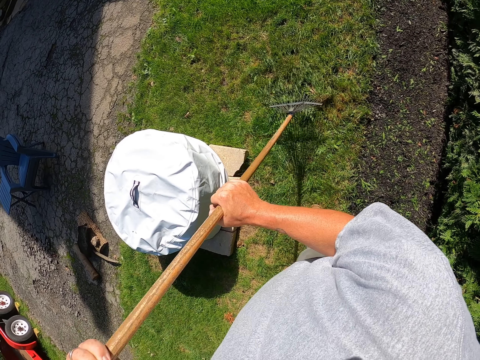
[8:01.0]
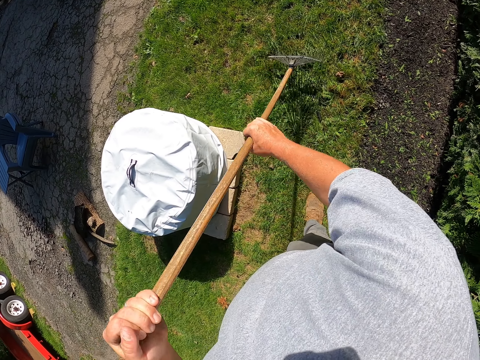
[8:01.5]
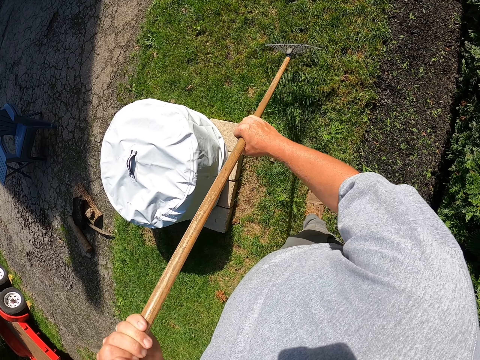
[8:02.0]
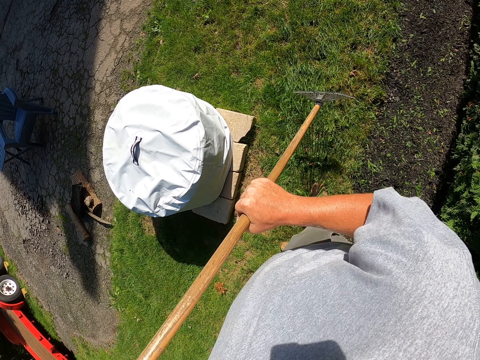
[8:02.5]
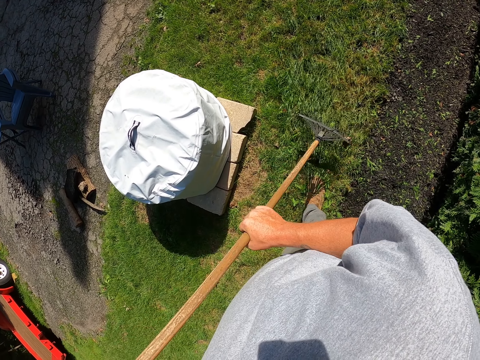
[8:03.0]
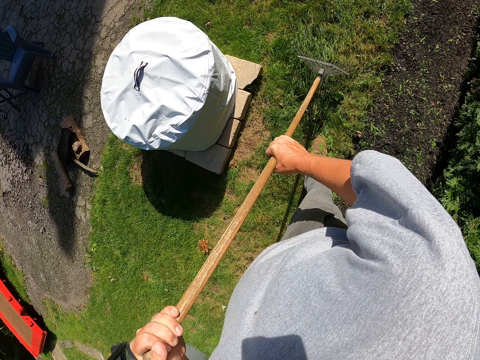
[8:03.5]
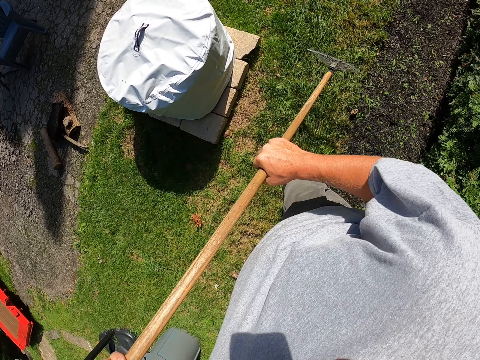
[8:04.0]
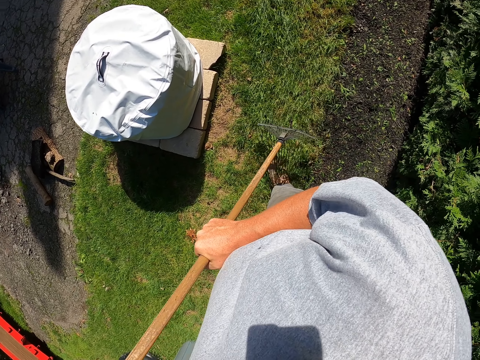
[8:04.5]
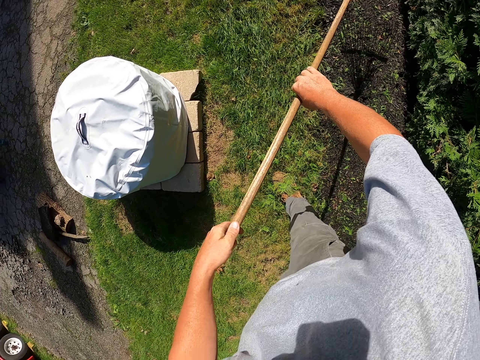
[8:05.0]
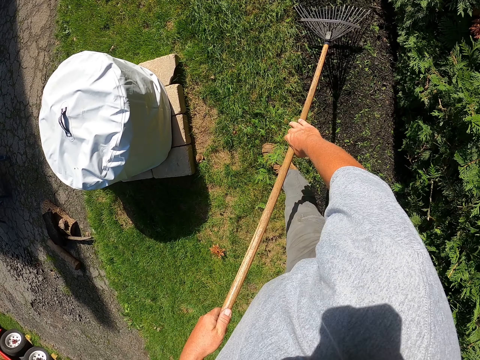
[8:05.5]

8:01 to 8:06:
The camera wearer collects the leaves using the rake.

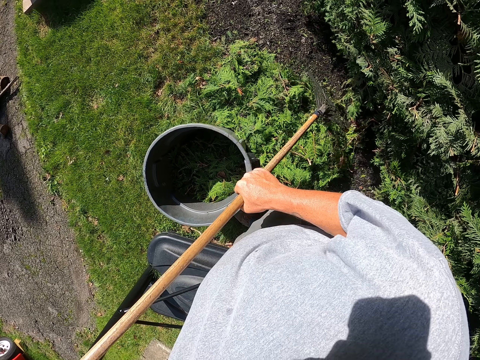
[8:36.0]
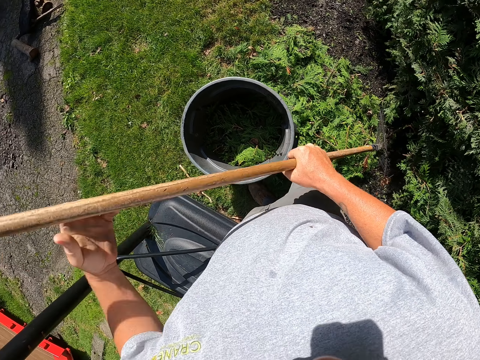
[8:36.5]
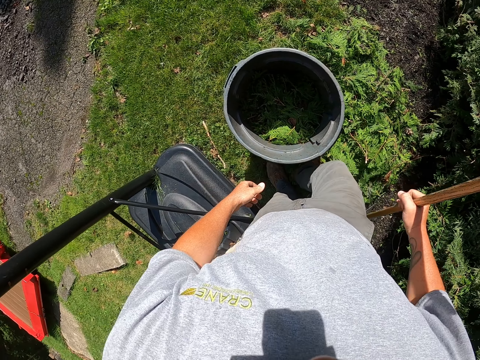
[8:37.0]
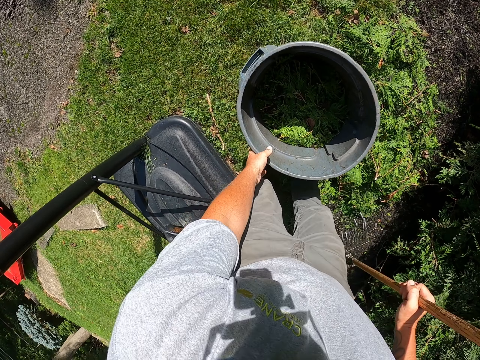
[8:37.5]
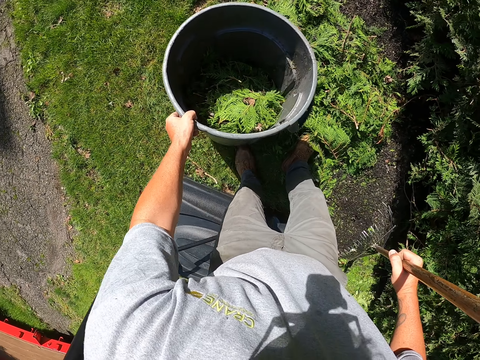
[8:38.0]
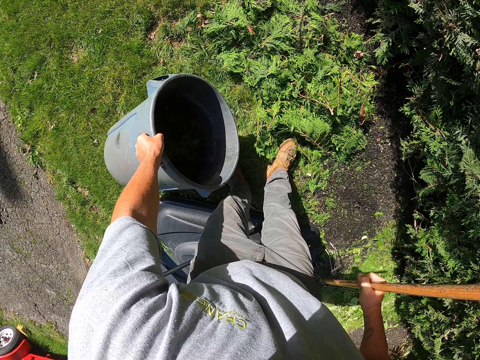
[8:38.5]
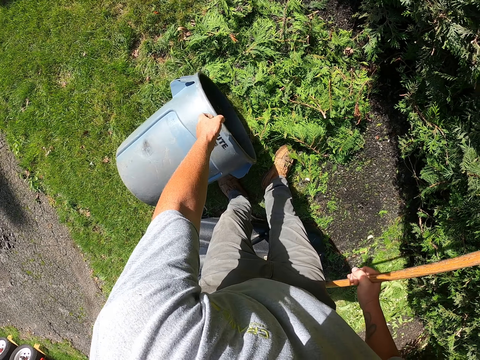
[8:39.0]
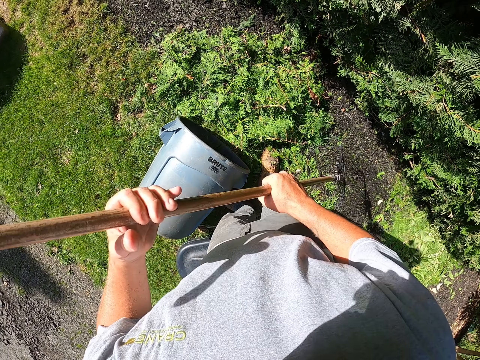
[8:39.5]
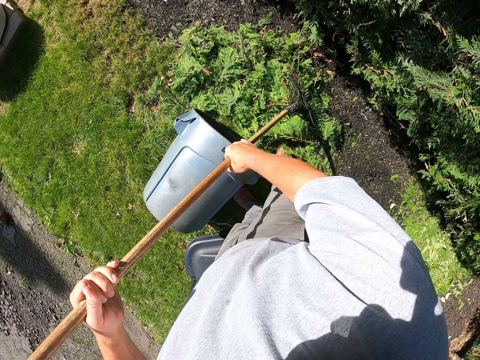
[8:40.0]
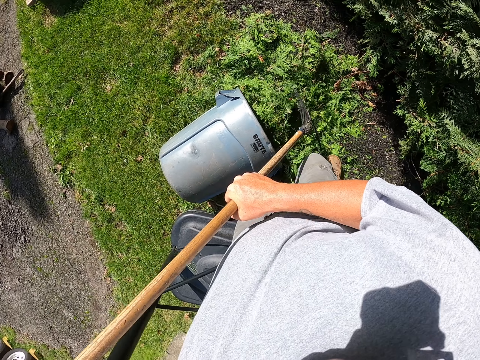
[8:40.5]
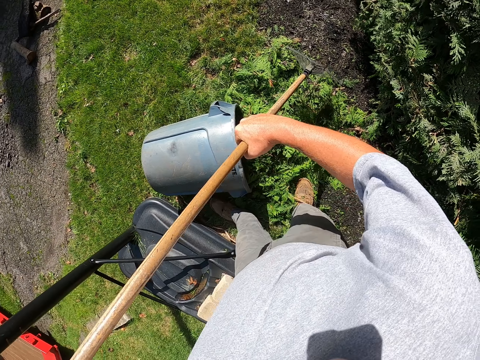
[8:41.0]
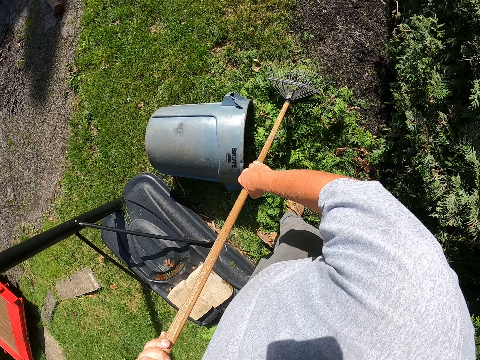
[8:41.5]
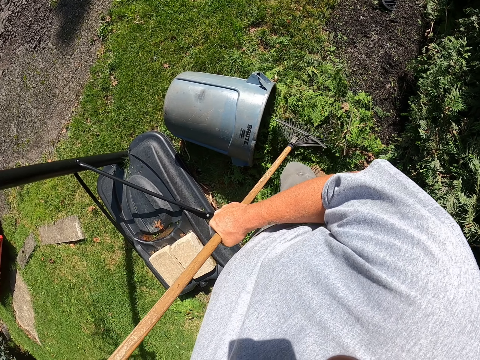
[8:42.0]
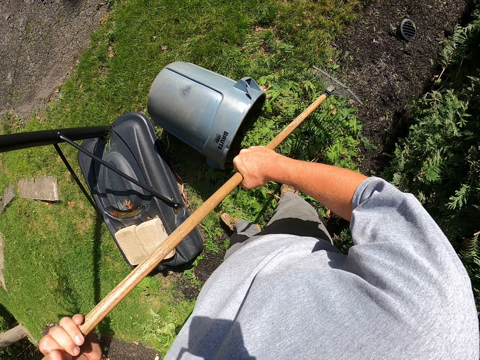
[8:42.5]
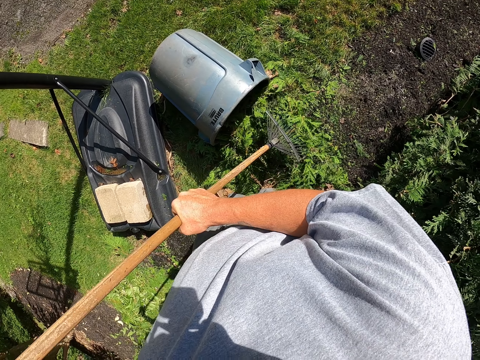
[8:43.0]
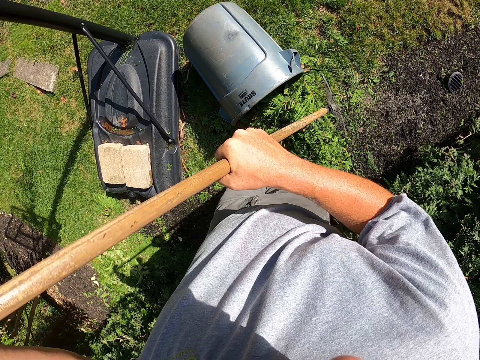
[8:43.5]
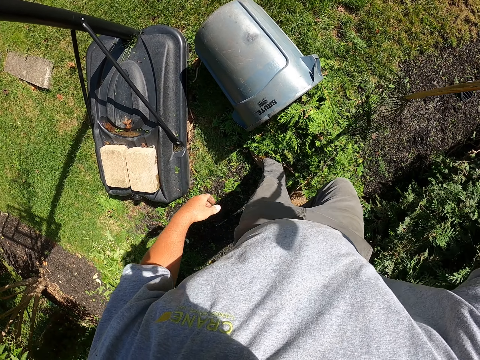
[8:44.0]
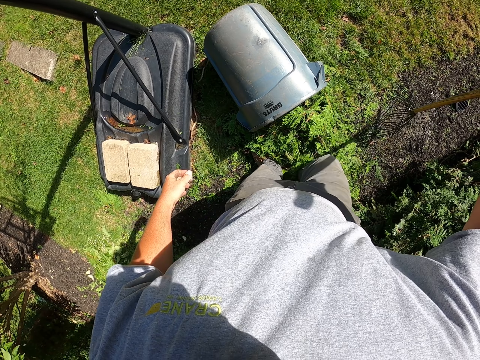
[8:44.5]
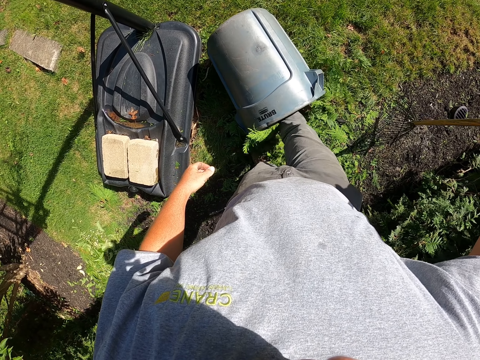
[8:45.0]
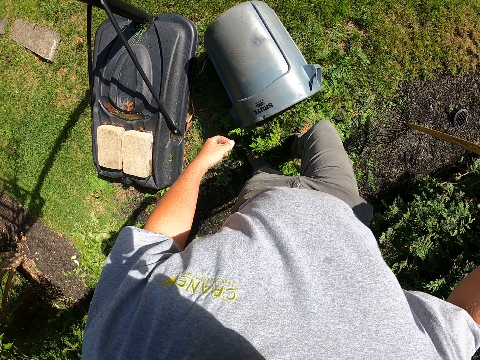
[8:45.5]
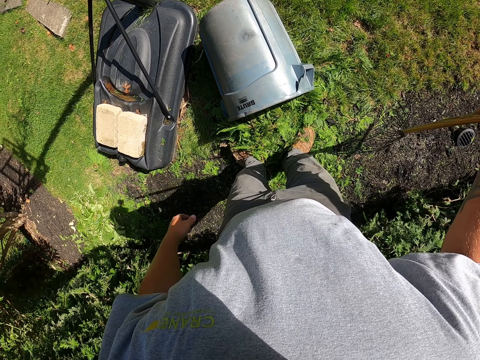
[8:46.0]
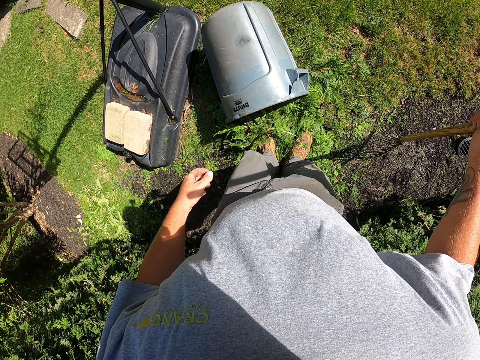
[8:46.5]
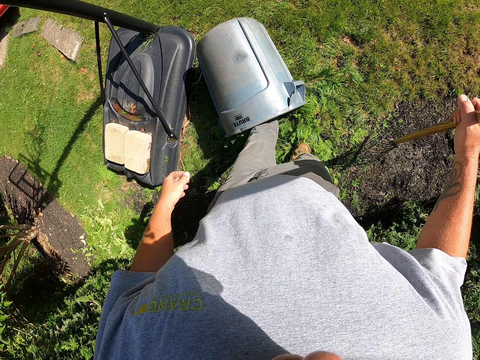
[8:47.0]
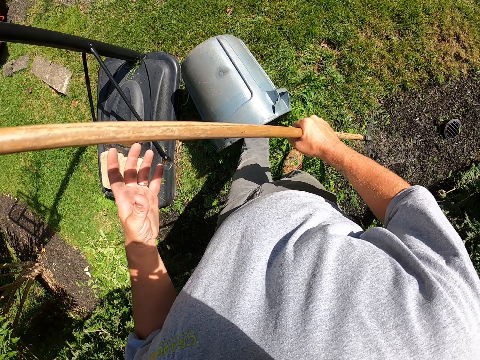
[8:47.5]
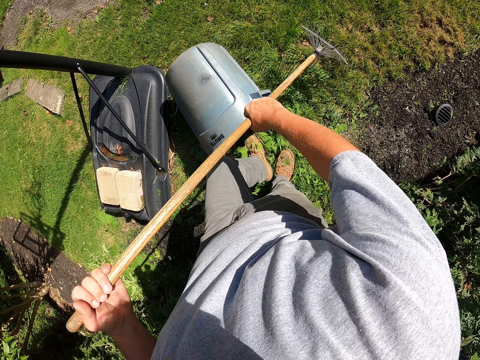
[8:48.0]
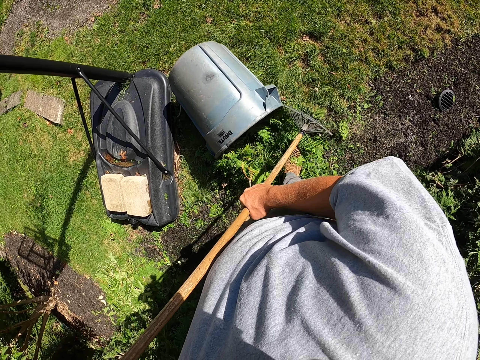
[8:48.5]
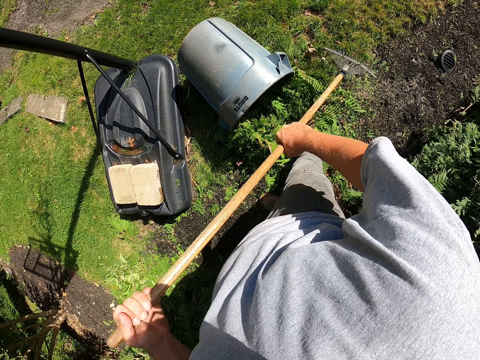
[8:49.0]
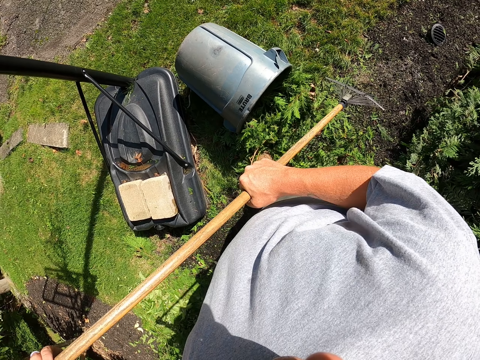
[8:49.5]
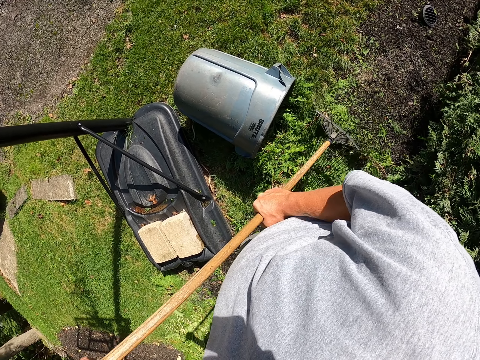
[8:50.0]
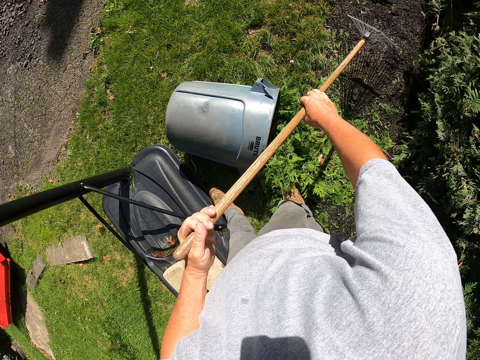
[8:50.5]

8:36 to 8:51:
The camera wearer picks up the bucket. They drop the bucket. They put the leaves inside the bucket with the rake. They put the leaves inside the bucket with the leg. They collect the leaves with the rake.

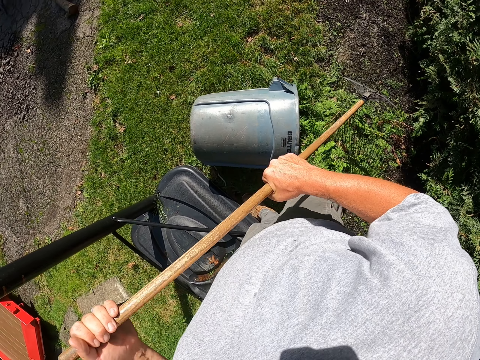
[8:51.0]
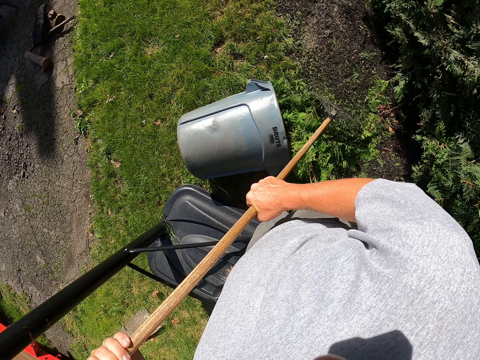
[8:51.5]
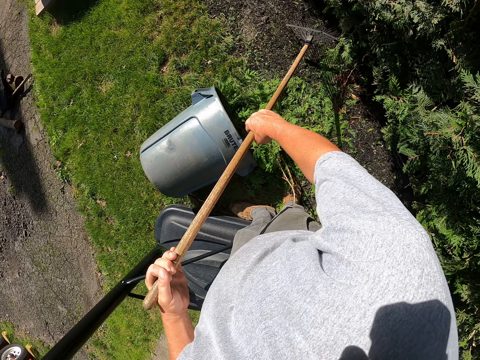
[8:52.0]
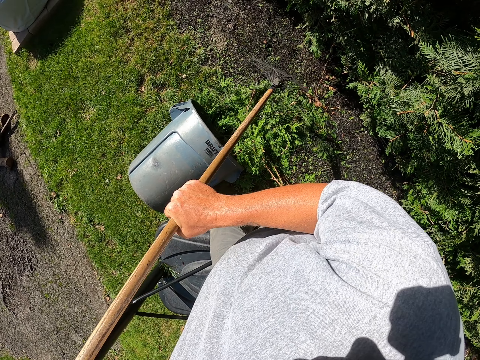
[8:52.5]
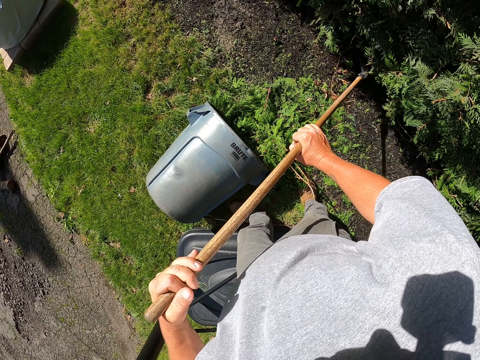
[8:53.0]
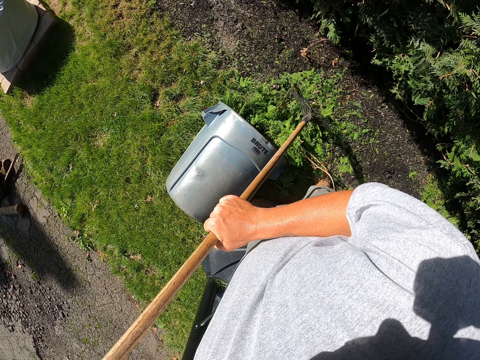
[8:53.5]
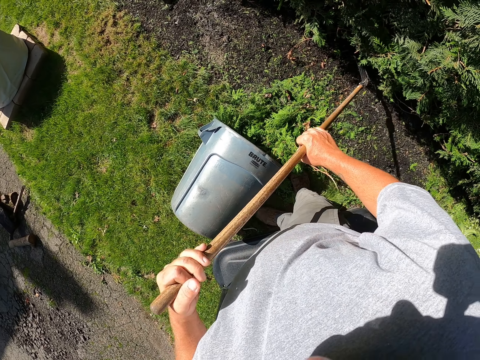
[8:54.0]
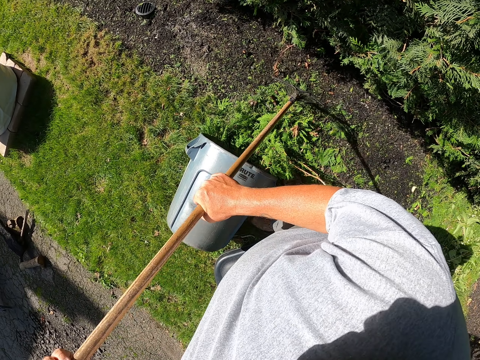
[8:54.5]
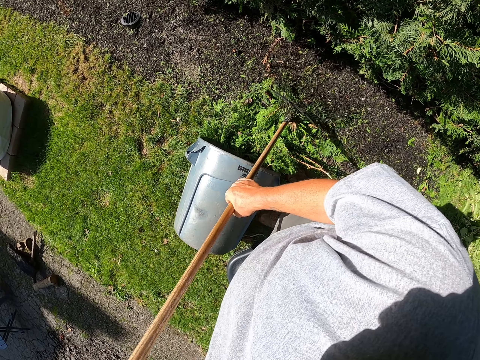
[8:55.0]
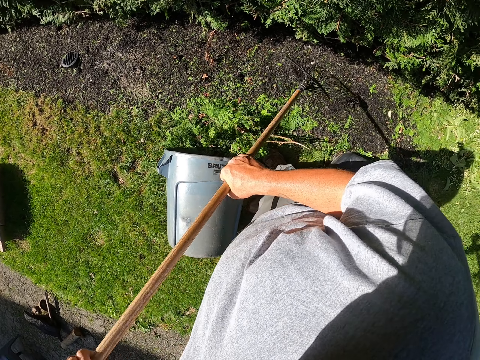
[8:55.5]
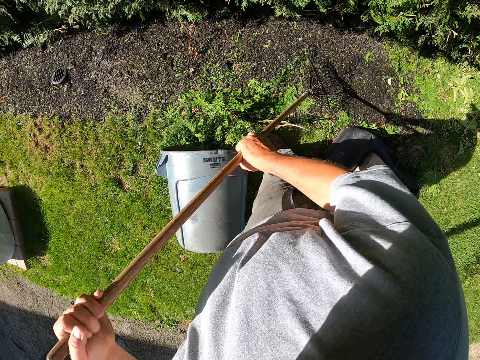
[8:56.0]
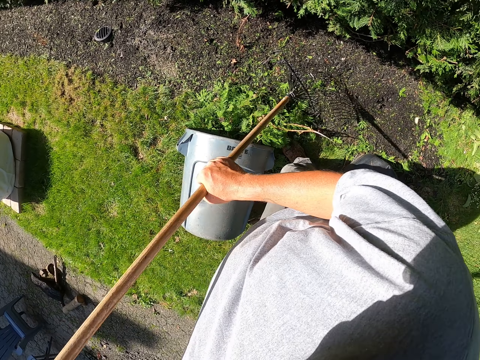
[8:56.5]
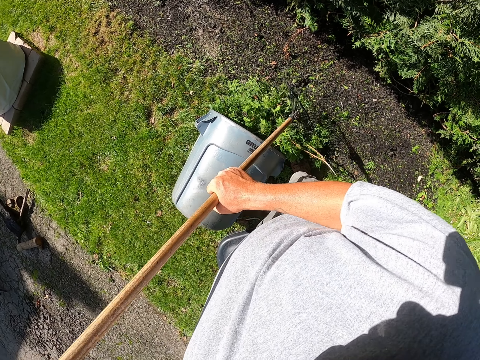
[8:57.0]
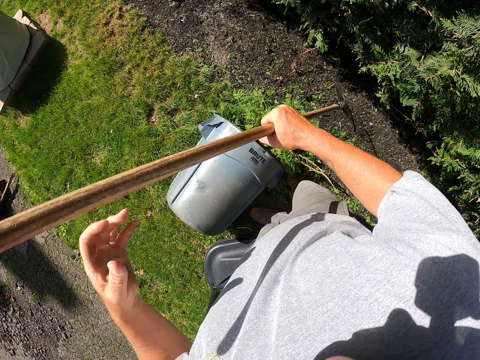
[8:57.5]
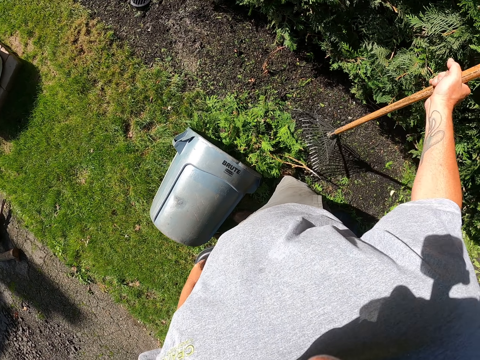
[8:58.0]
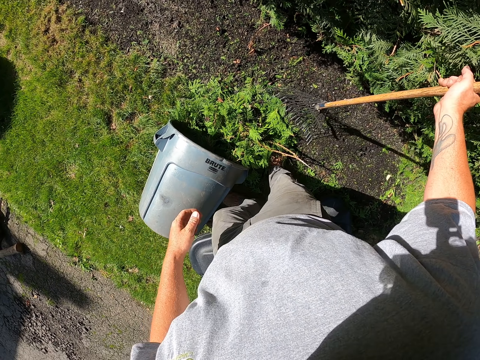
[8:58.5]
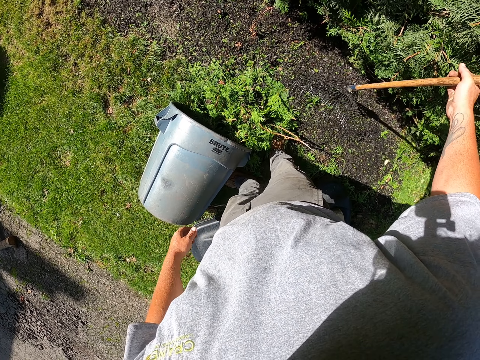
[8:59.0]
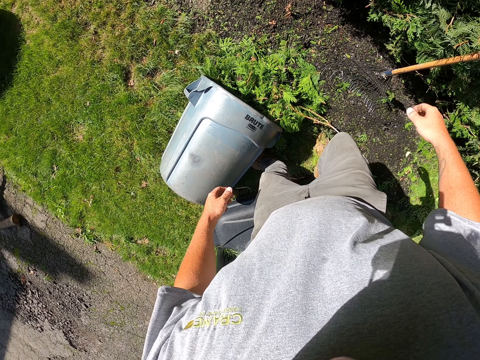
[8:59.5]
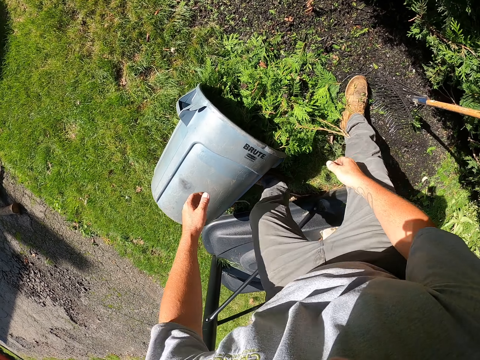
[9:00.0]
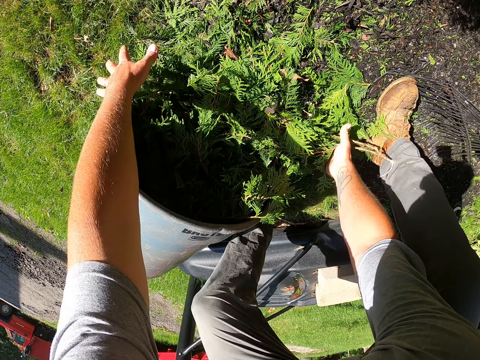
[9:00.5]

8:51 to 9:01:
The camera wearer puts the leaves inside the bucket with the rake. They drop the rake.
